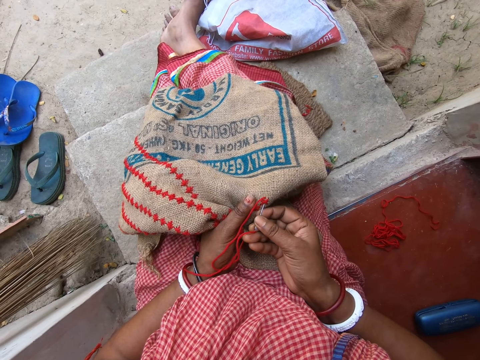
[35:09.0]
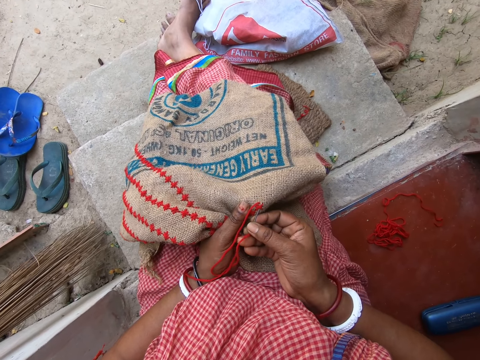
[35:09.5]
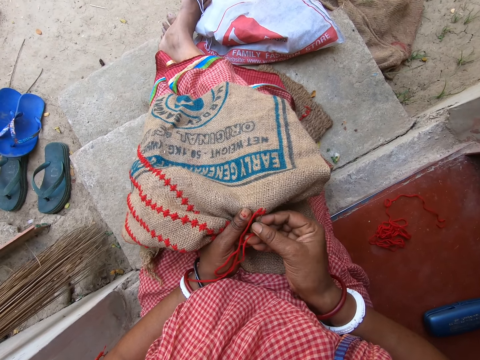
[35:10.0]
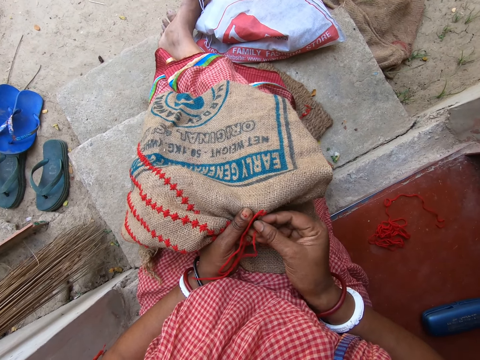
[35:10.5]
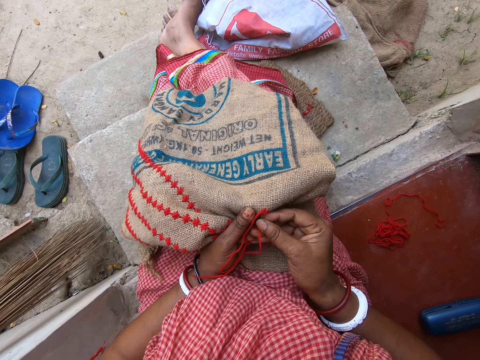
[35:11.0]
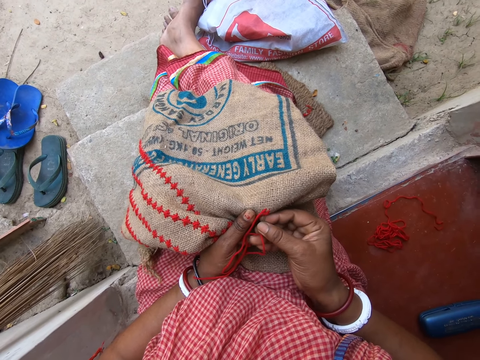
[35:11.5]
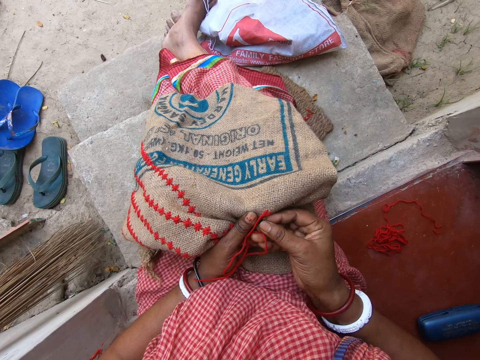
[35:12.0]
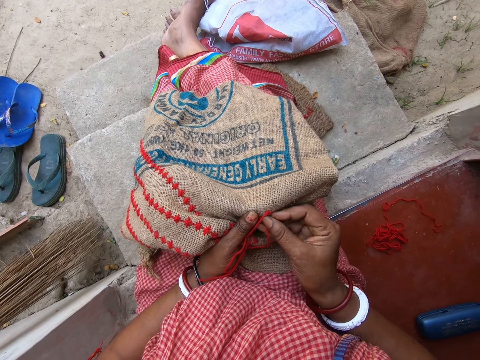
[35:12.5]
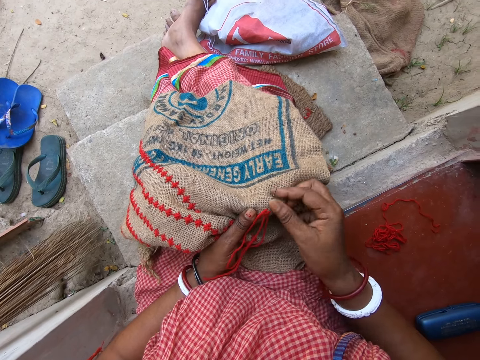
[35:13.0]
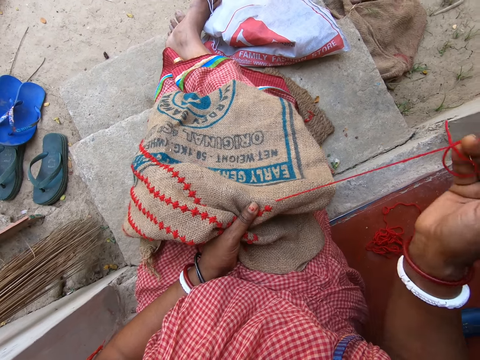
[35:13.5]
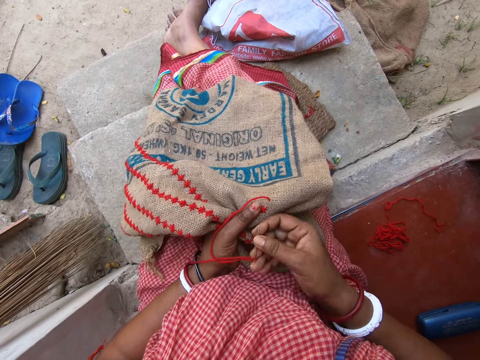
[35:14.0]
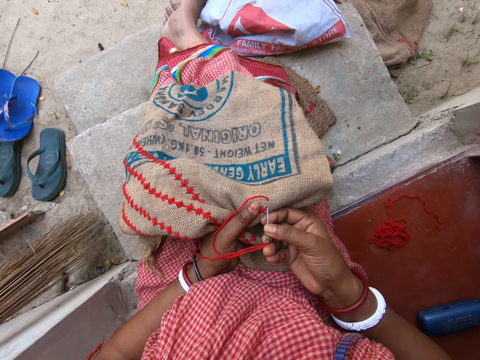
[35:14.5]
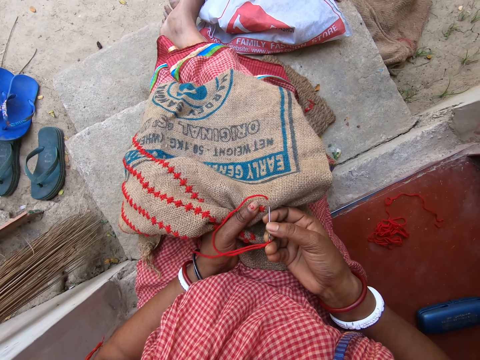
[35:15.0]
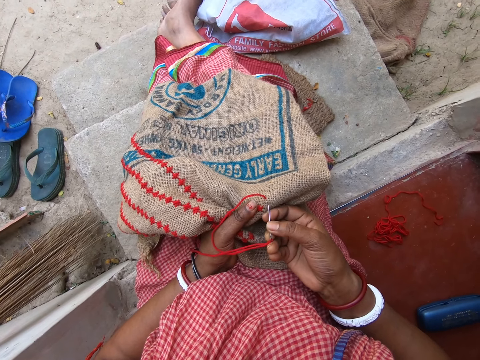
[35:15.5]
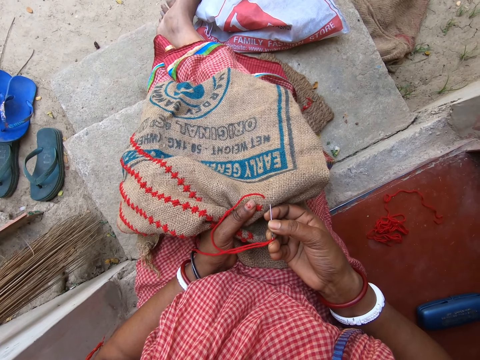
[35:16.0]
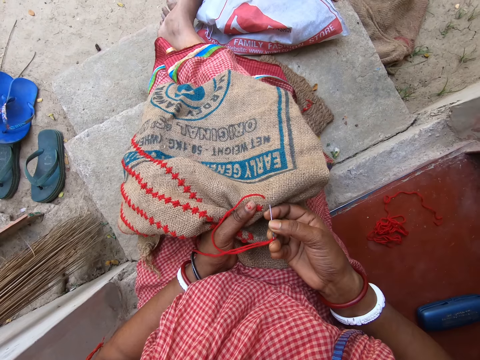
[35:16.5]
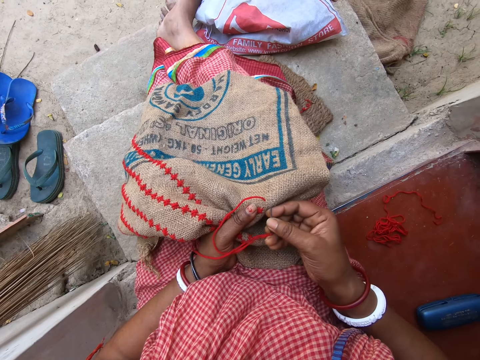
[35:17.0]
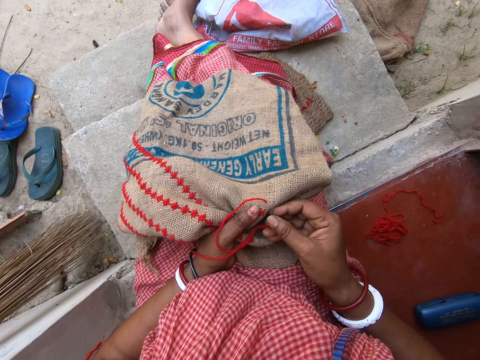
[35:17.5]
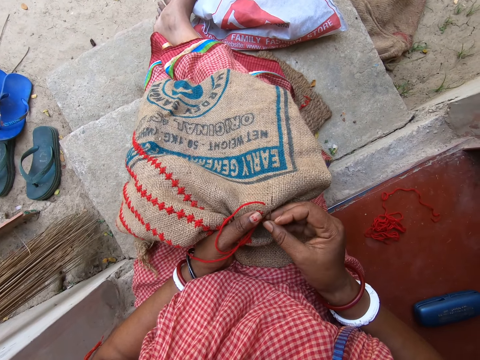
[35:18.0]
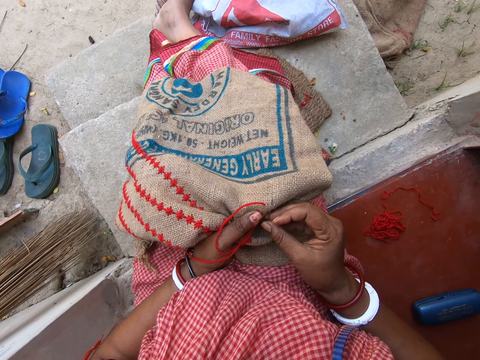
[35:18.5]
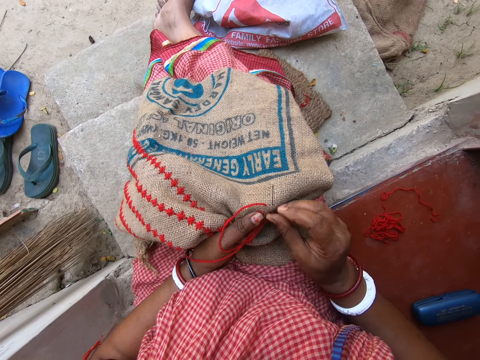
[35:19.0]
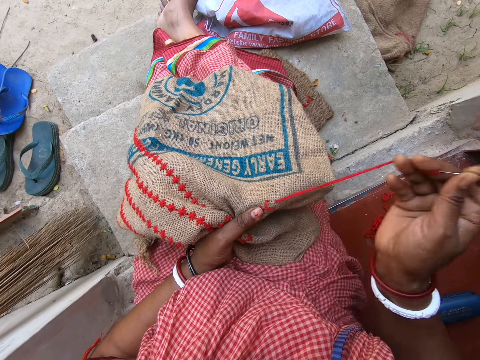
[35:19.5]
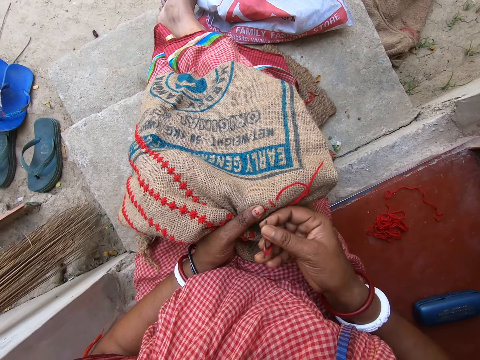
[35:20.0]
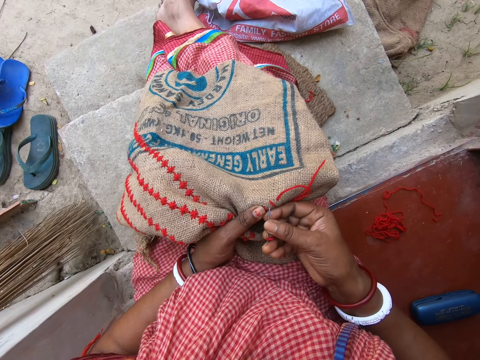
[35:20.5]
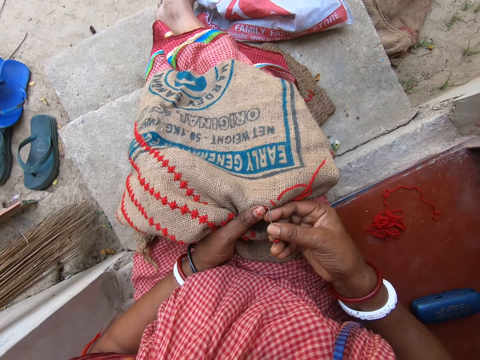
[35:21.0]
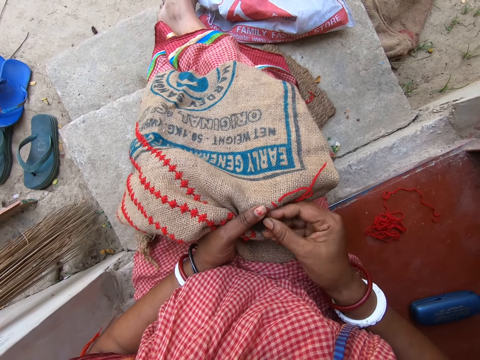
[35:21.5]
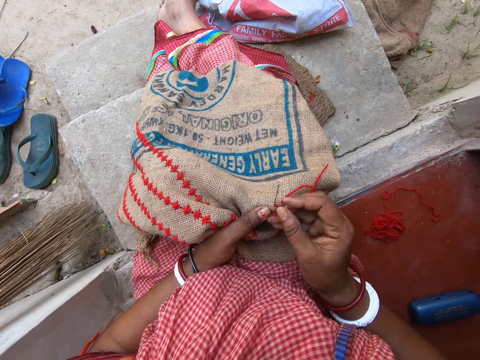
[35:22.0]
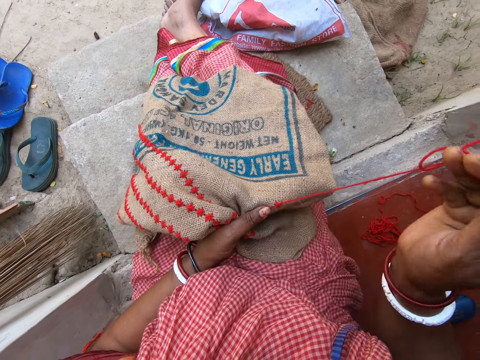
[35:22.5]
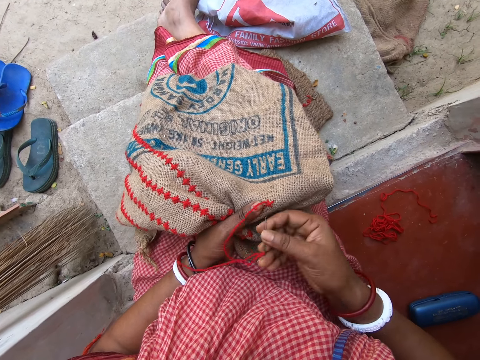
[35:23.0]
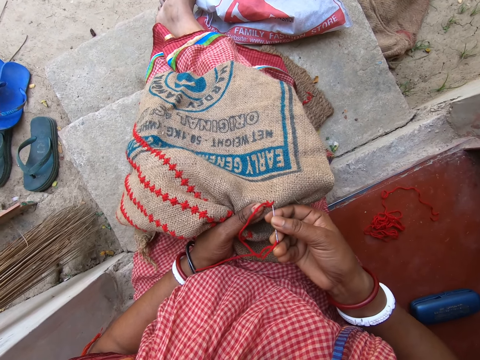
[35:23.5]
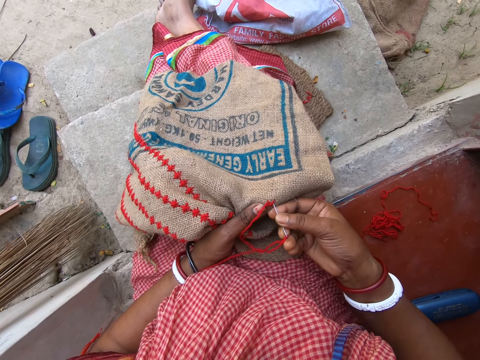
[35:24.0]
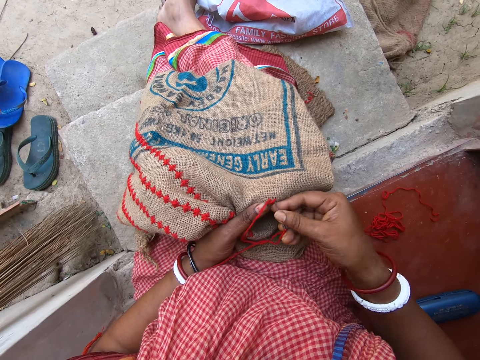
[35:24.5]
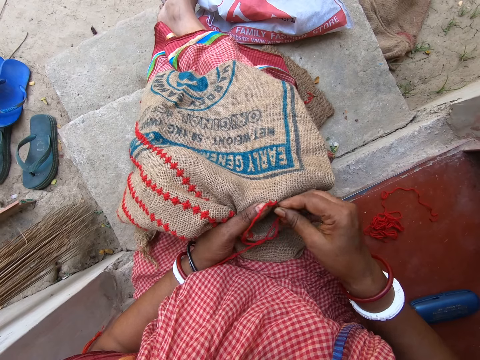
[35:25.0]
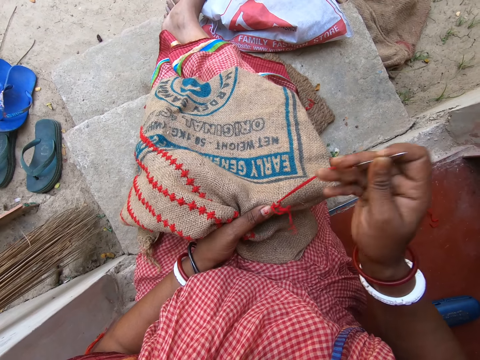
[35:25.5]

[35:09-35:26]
The camera wearer pulls the thread. They sew the garment. They pull the thread. They sew the garment. They pull the thread.

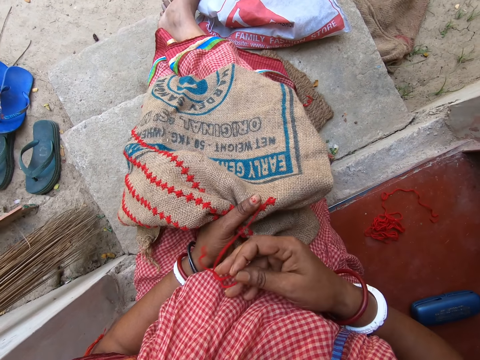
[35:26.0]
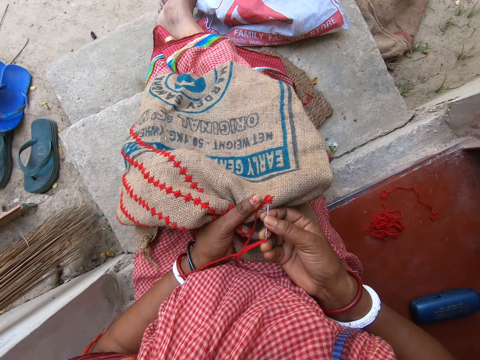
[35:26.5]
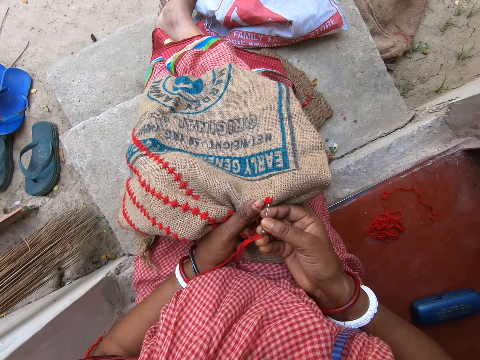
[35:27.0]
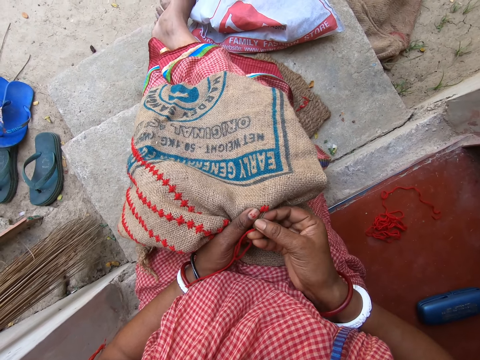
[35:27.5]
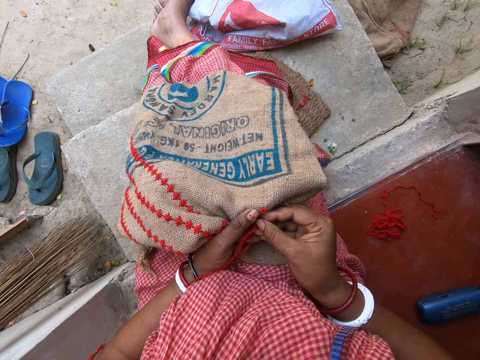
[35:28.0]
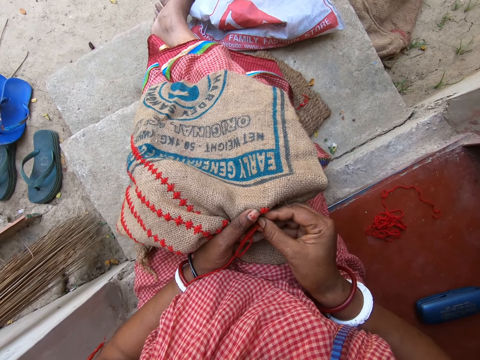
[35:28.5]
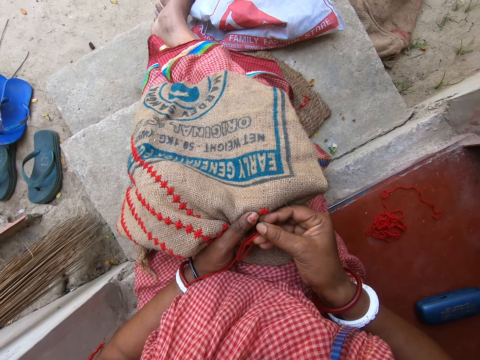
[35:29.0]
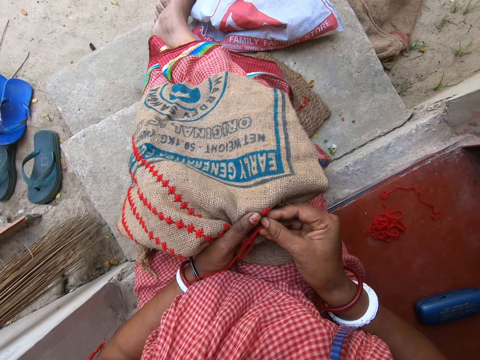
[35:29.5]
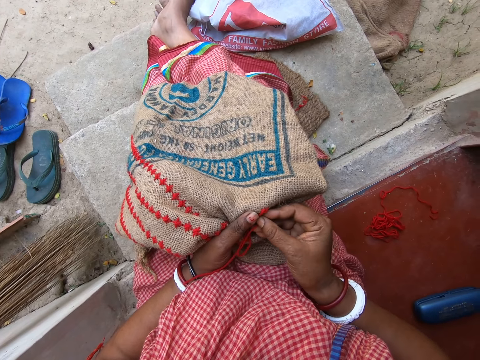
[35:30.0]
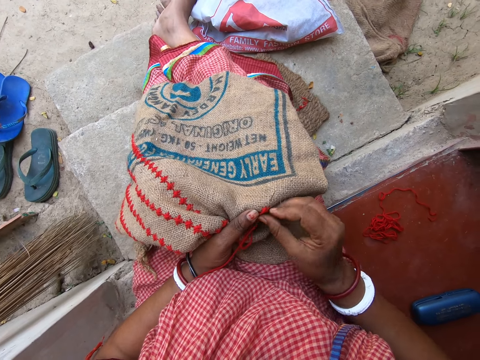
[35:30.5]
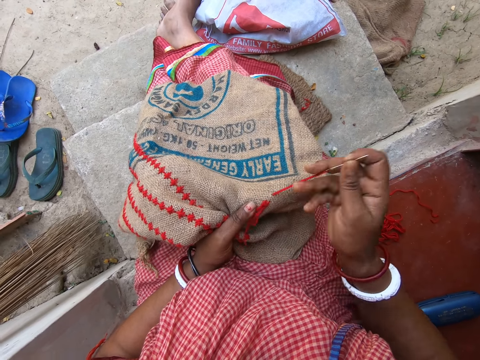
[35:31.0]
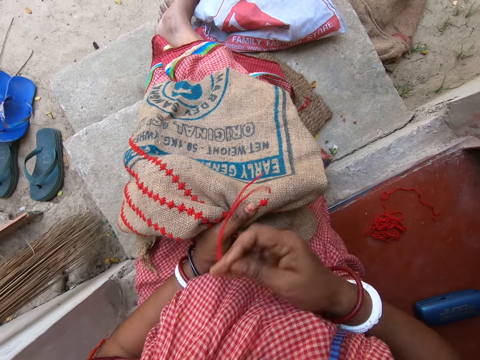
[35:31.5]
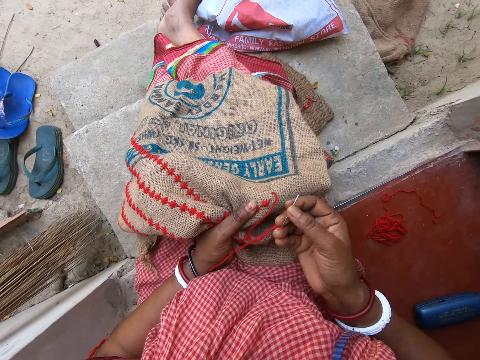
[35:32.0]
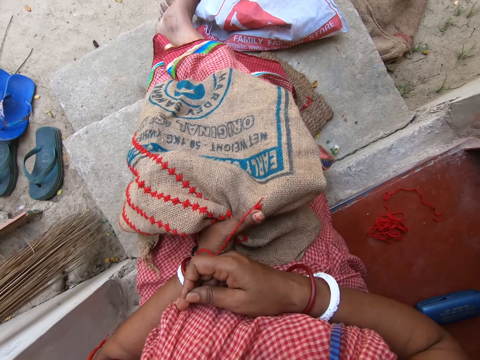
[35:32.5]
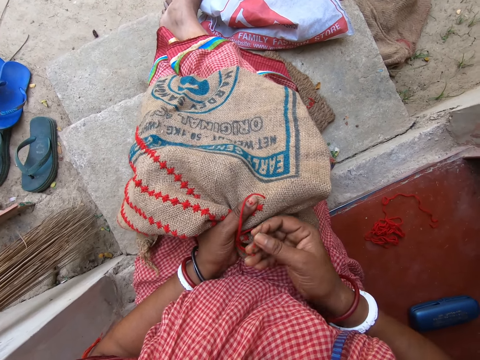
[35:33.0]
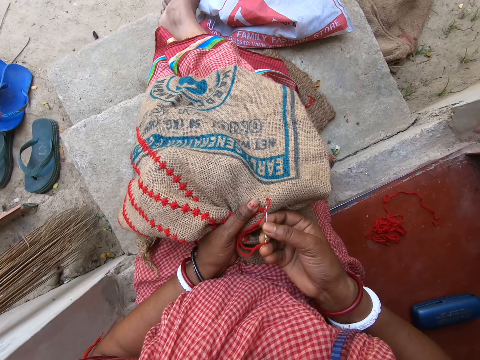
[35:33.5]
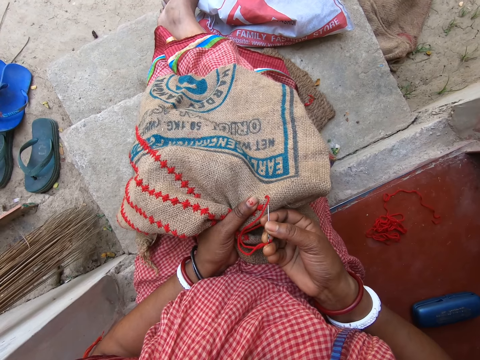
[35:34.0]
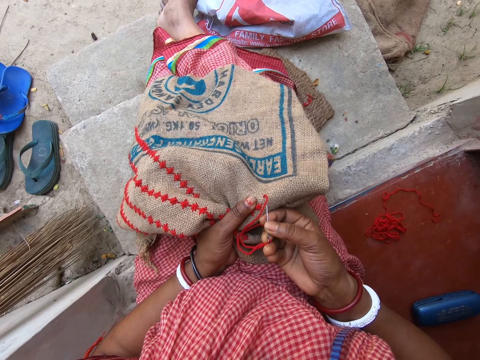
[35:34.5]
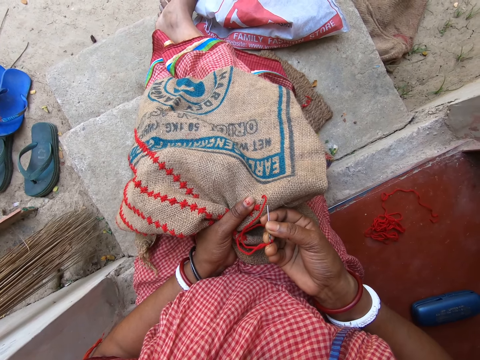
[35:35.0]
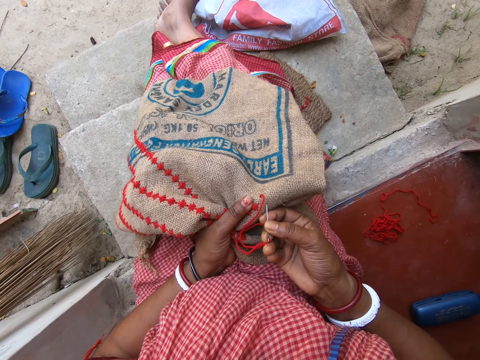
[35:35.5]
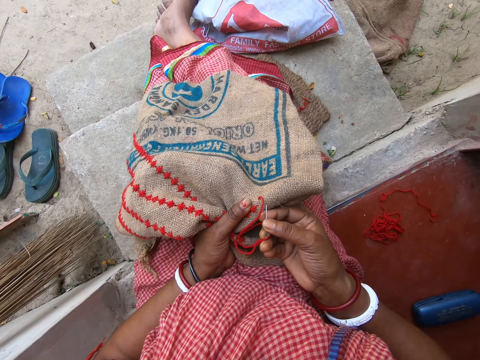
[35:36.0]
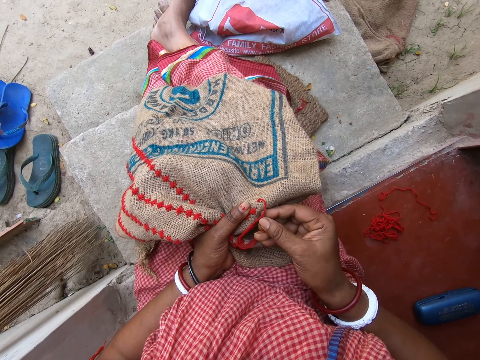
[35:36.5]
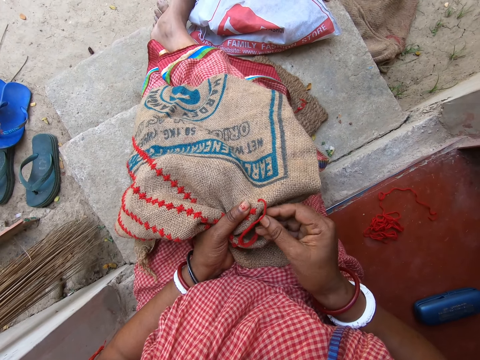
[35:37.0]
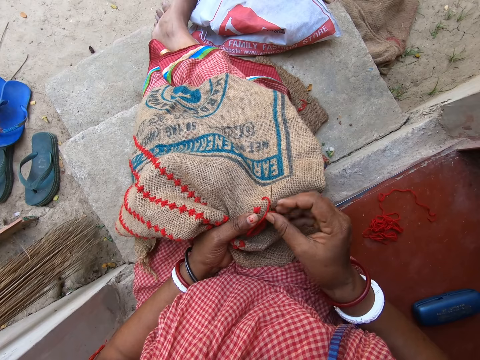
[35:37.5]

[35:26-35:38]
The camera wearer sews the garment. They pull the thread. They sew the garment.
